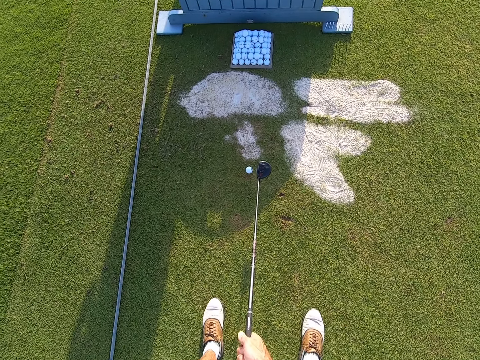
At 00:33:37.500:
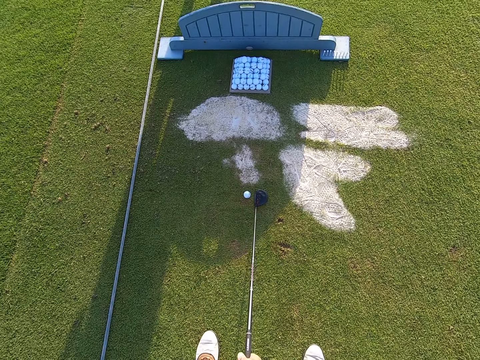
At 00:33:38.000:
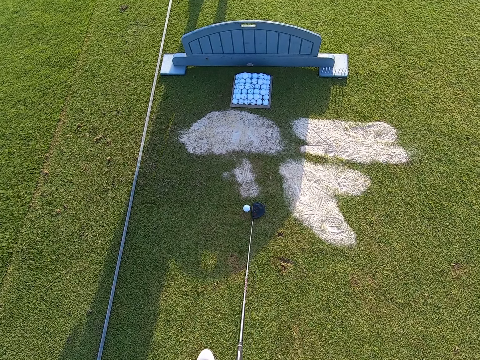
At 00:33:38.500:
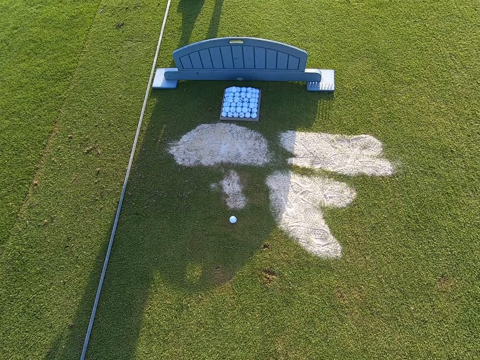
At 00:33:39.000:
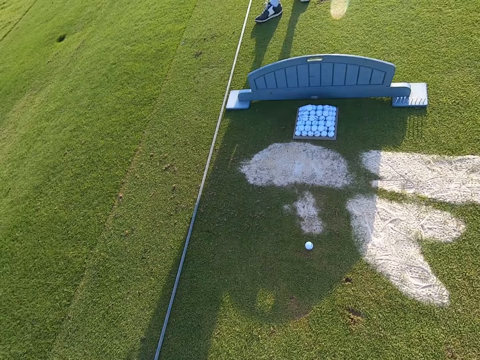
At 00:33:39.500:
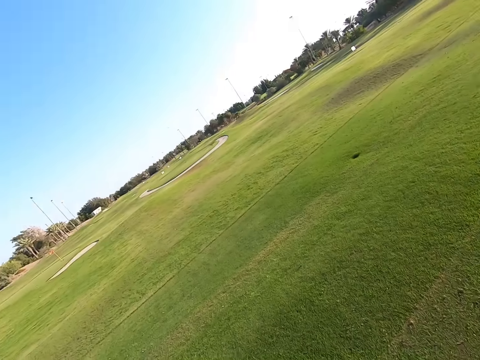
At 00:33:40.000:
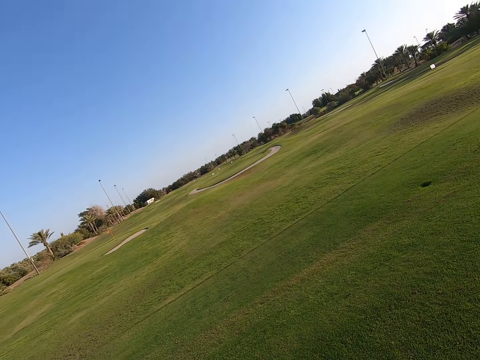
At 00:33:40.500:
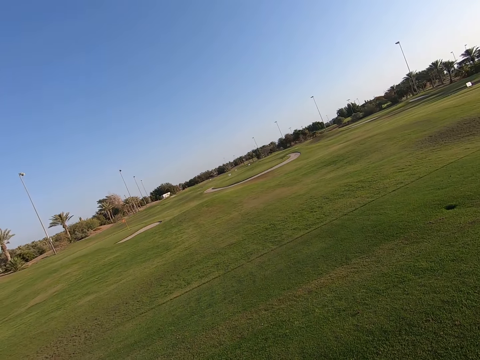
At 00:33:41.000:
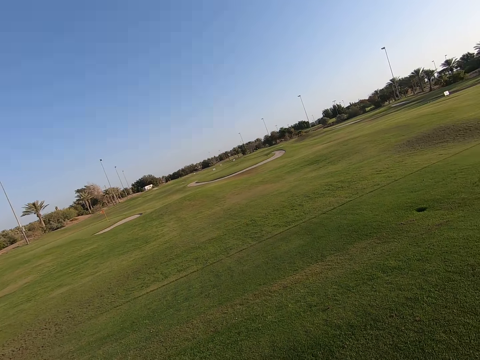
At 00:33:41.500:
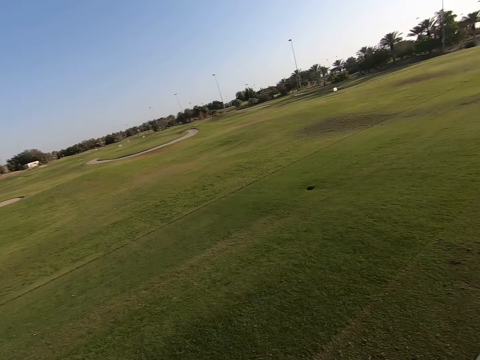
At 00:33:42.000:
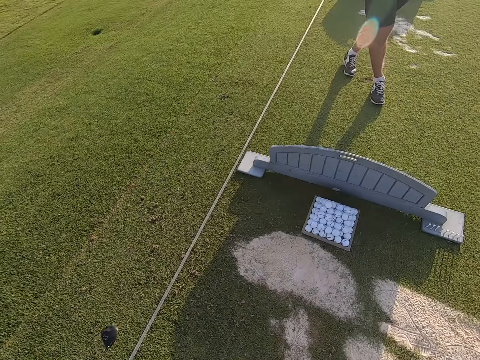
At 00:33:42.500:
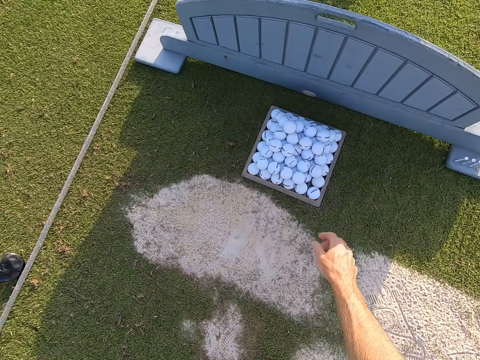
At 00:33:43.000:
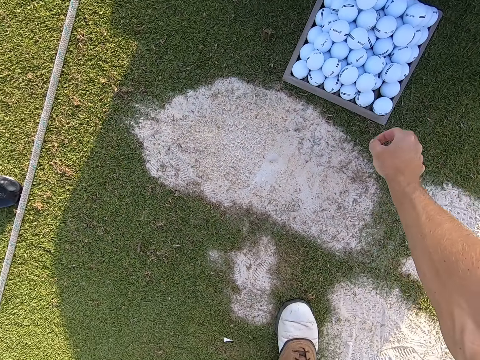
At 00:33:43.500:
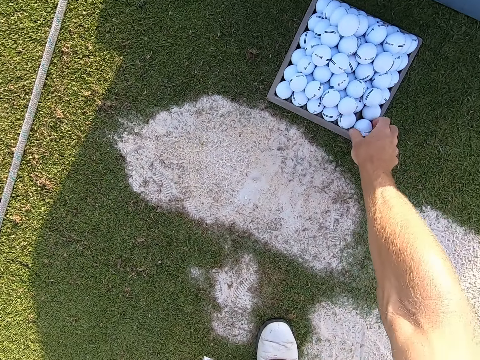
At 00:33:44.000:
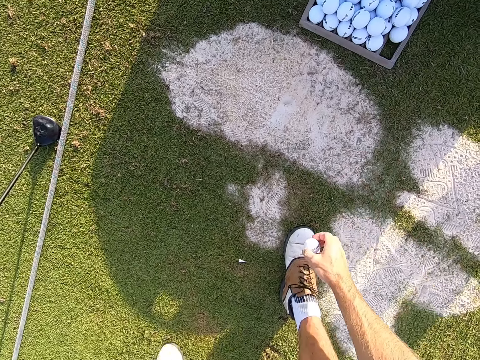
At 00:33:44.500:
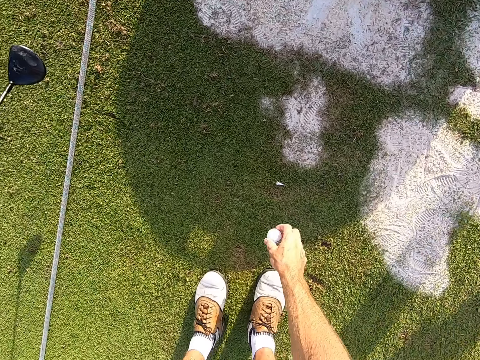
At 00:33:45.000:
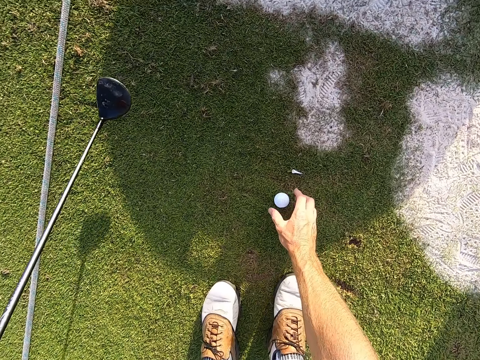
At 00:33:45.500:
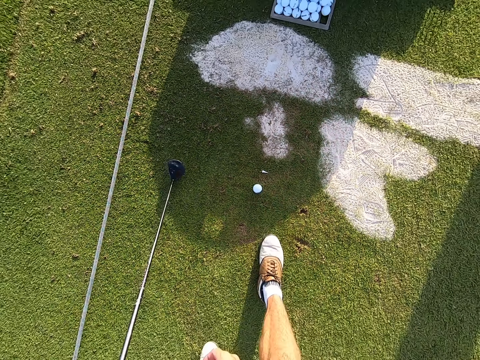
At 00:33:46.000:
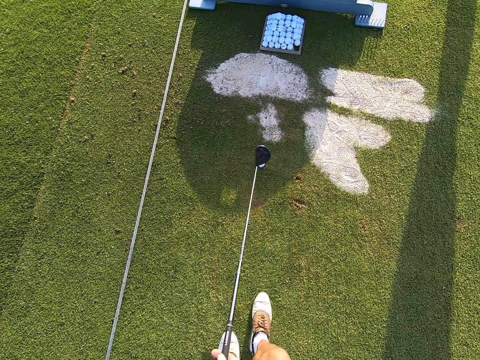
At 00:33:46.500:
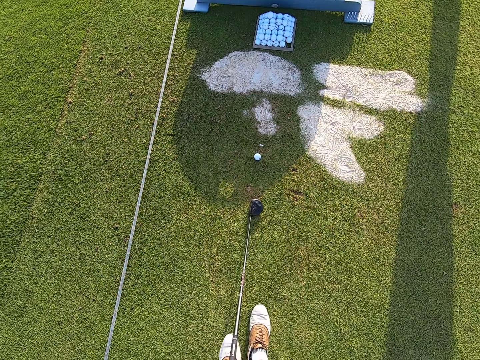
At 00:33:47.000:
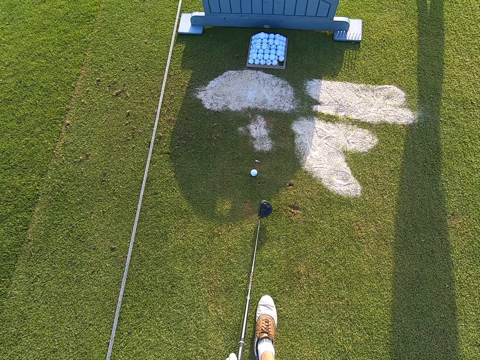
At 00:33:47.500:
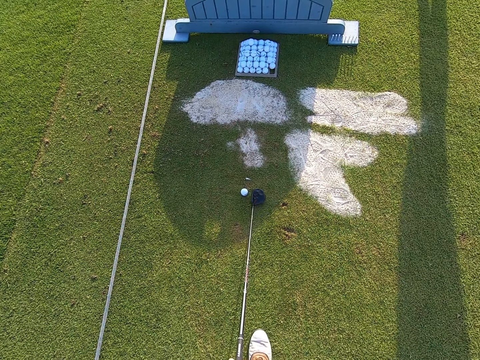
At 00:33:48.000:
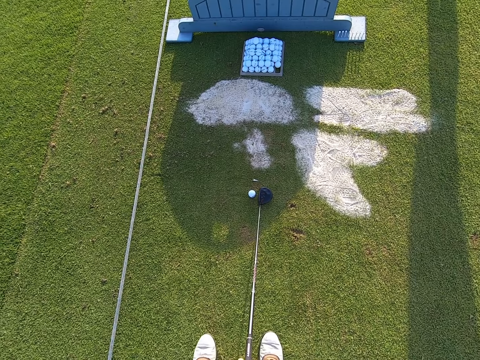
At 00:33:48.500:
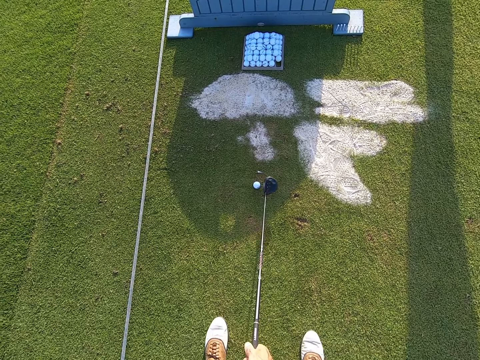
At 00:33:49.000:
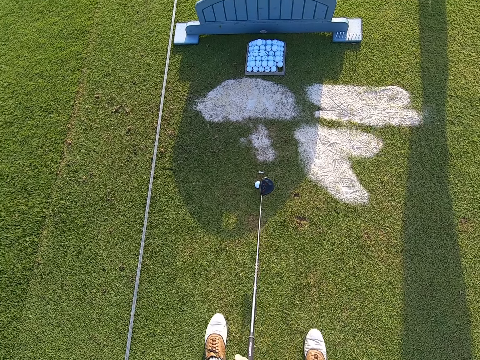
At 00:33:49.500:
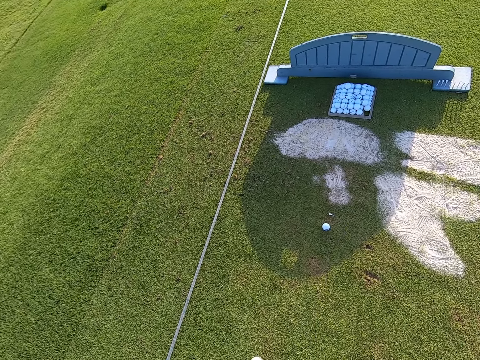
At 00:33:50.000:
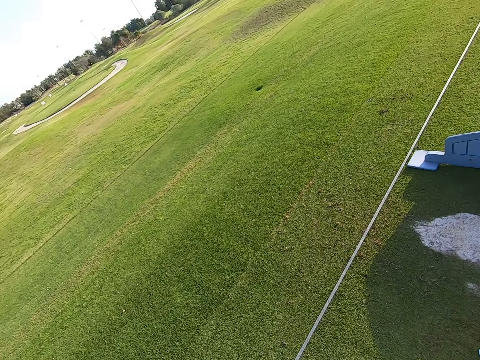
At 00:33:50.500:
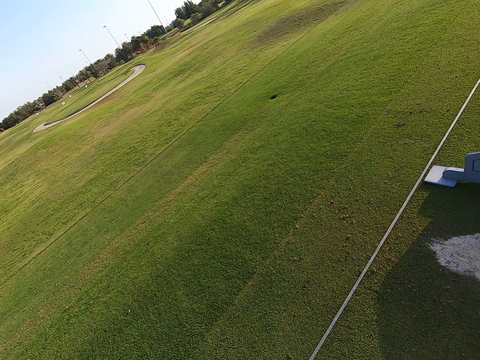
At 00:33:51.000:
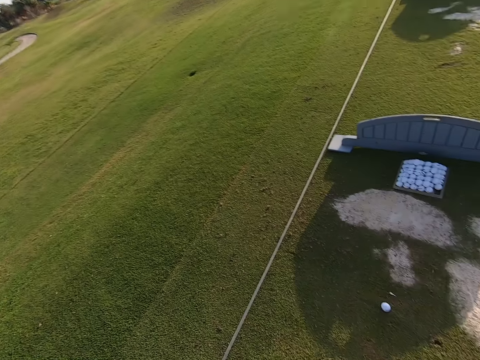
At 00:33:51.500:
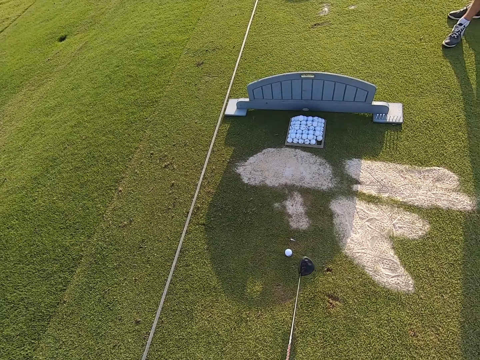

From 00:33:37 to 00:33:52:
The camera wearer moves the golf stick. They play the game. They stare around. A person moves the leg. The camera wearer walks around, picks up a golf ball. They move the leg. They position the golf ball on the ground. They move the legs. They move the golf stick. They stare around.

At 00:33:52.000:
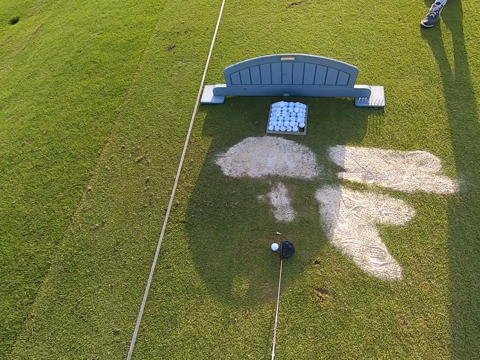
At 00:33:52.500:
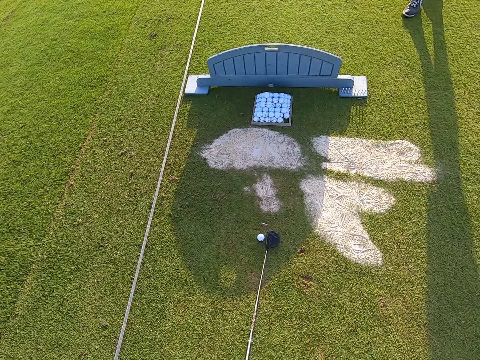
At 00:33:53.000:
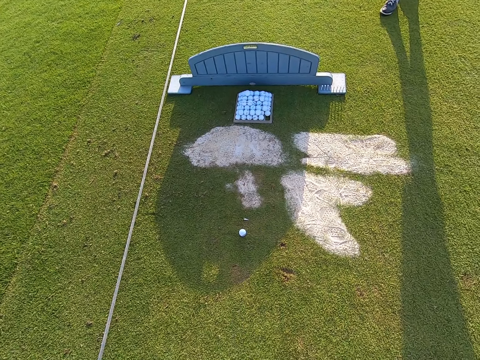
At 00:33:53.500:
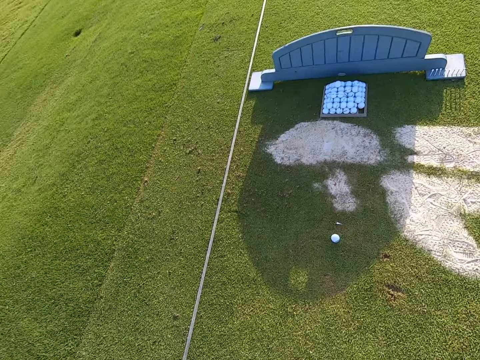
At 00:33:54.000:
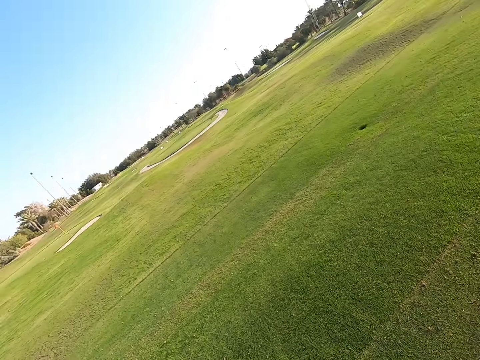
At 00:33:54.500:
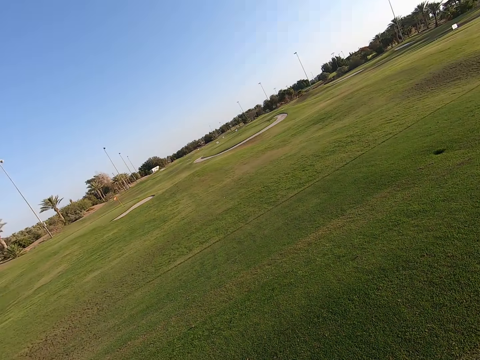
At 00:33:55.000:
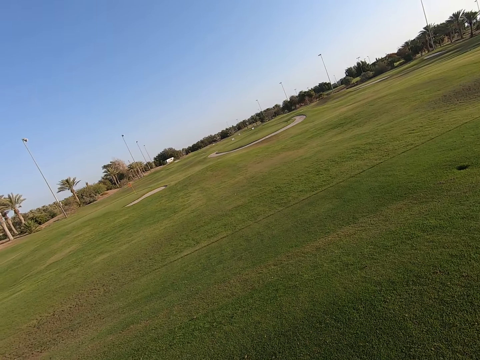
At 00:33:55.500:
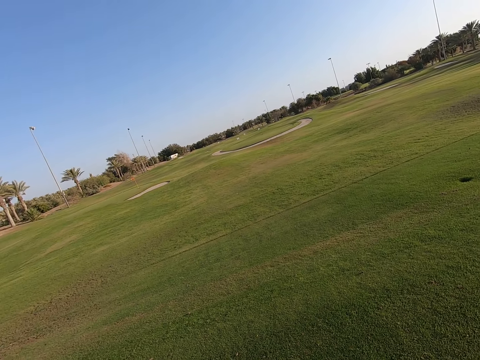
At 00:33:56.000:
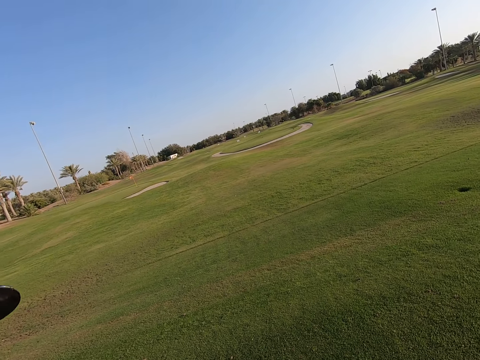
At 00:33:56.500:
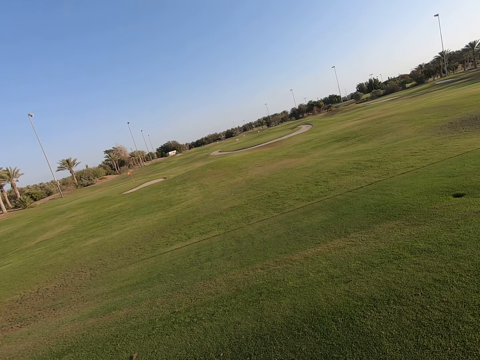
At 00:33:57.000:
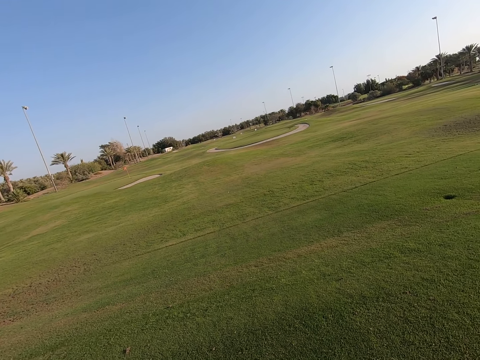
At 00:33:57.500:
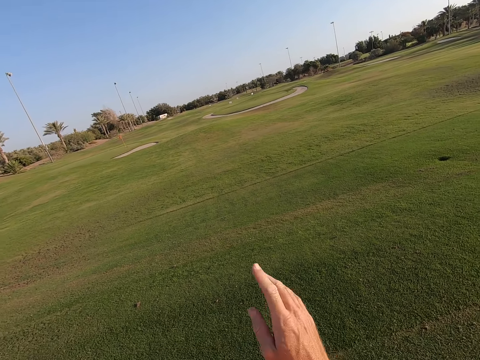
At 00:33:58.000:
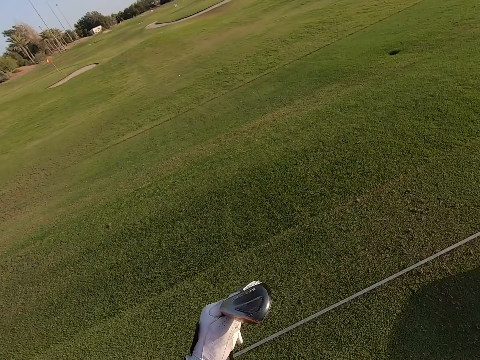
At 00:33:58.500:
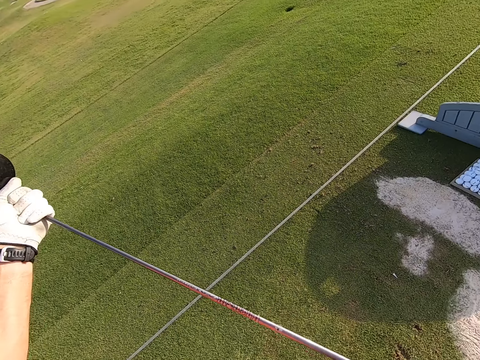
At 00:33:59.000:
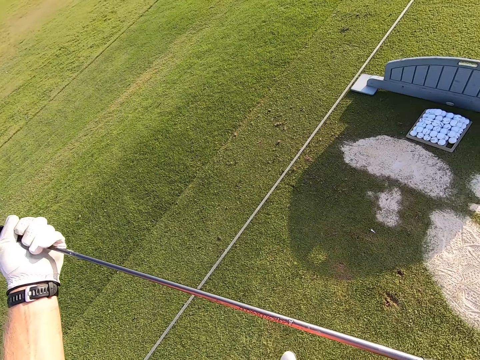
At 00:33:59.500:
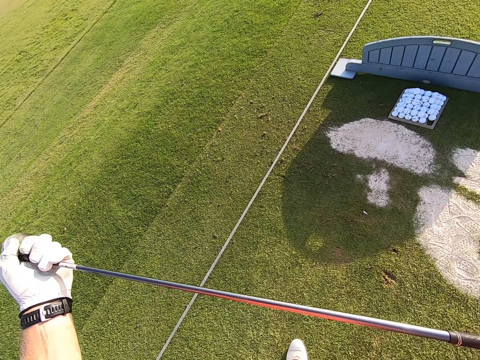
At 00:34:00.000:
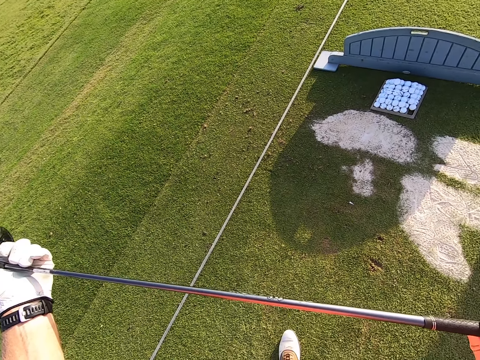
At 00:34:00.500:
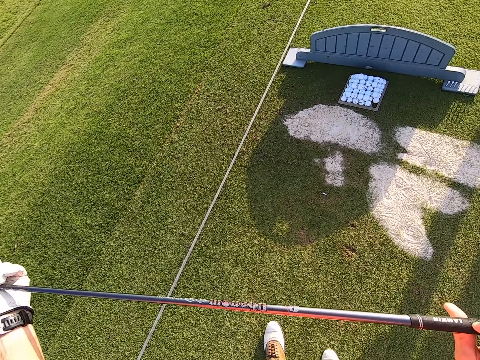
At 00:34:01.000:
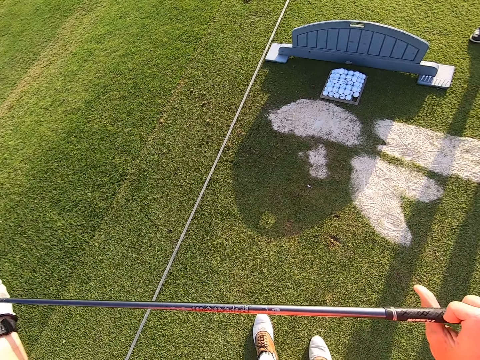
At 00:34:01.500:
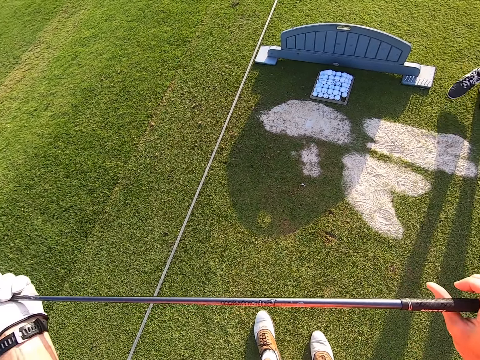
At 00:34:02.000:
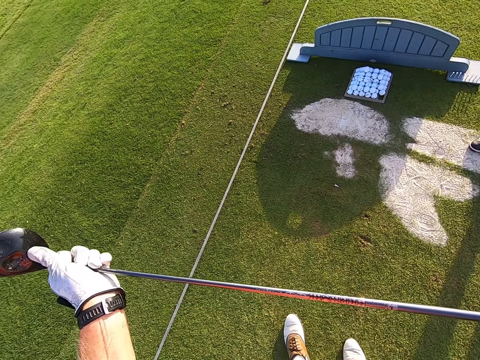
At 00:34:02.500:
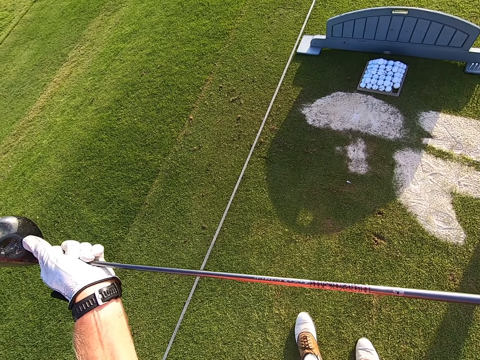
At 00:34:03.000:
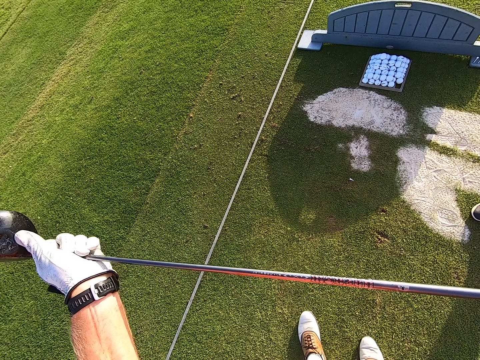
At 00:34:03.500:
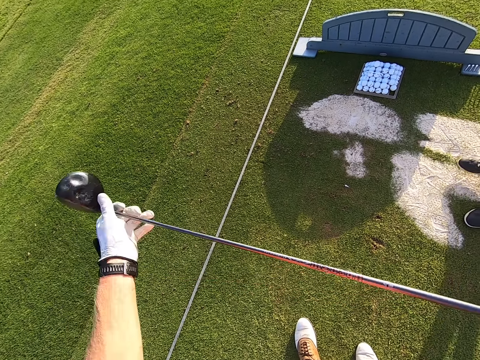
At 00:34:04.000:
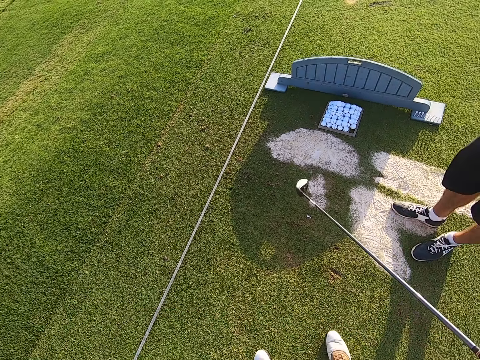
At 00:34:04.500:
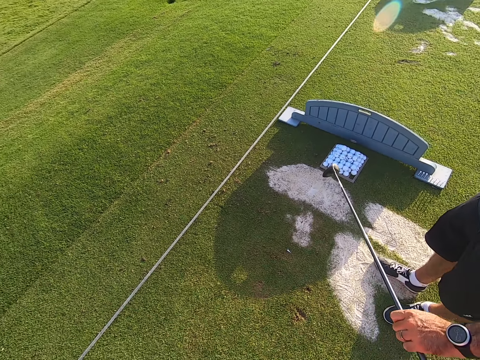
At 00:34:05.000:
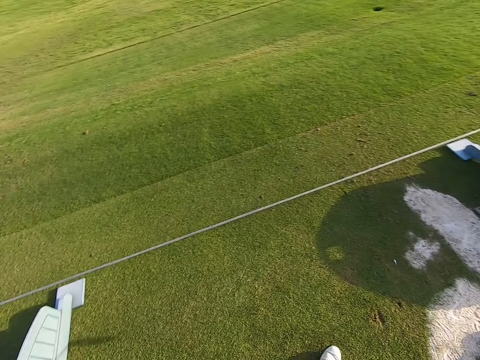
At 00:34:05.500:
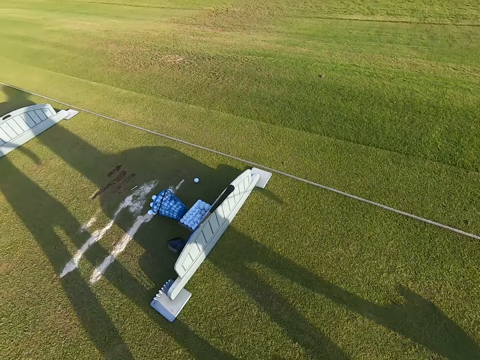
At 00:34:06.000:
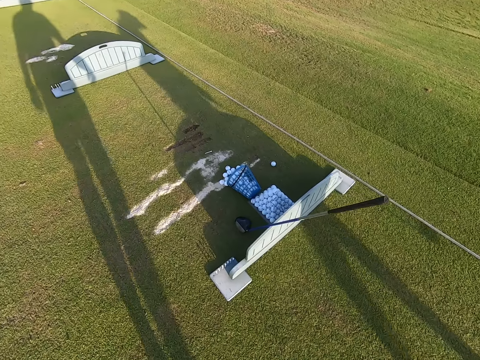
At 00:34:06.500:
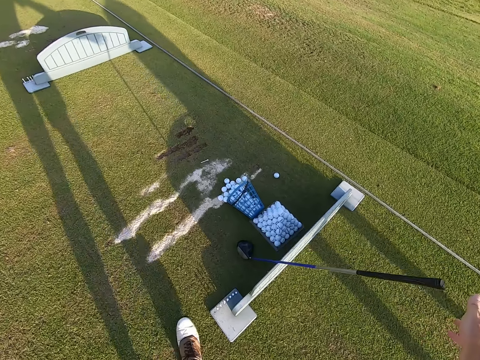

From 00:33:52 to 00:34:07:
The camera wearer moves the golf stick. They play the game. They hold up the golf stick. They wave a hand in the air. They hold the golf stick in hand. They stare around. A person walks around. The camera wearer gives the person the golf stick. They look around. They walk around.
